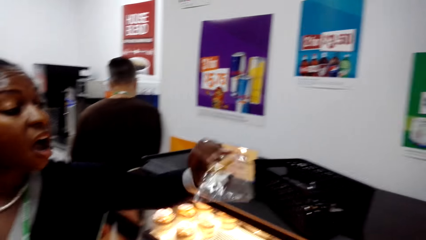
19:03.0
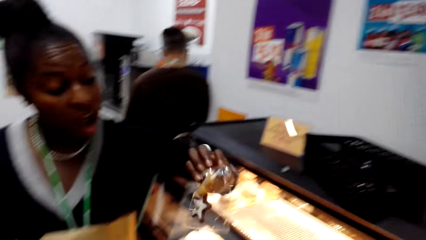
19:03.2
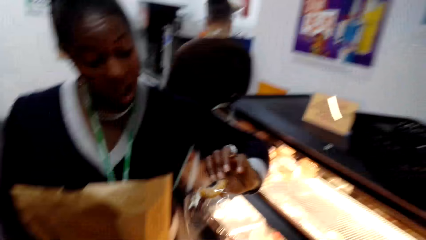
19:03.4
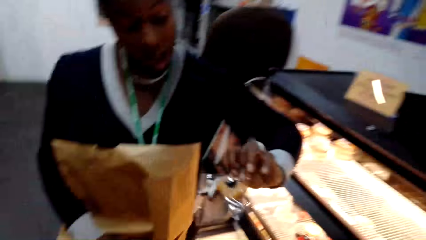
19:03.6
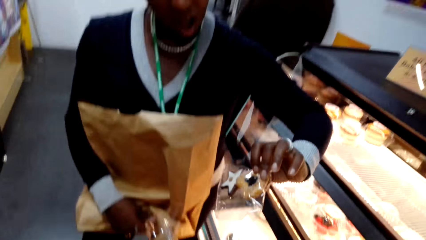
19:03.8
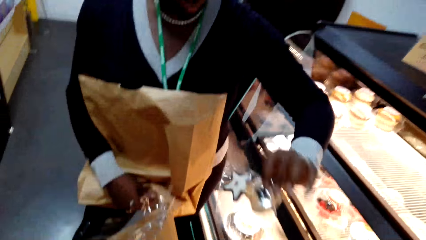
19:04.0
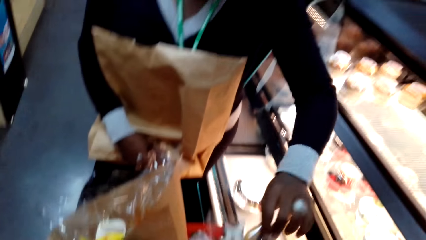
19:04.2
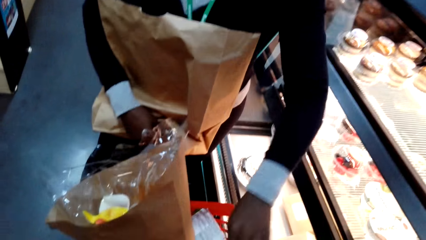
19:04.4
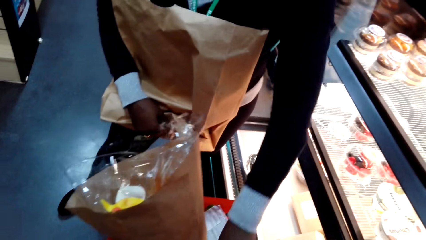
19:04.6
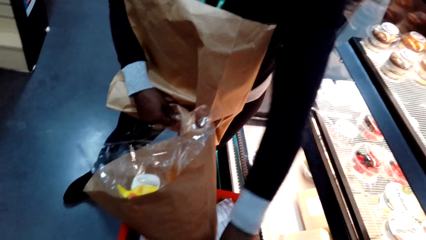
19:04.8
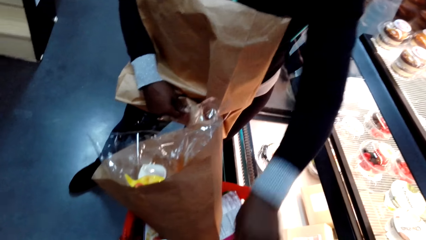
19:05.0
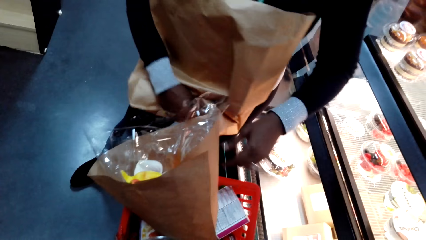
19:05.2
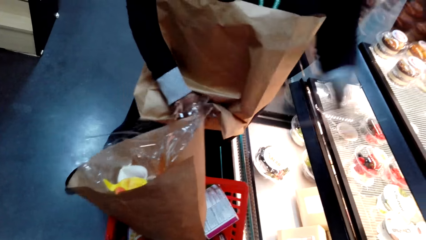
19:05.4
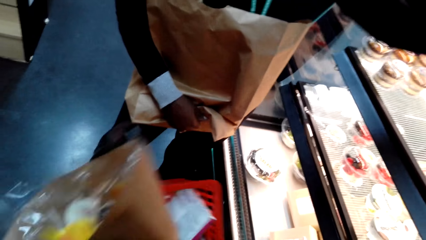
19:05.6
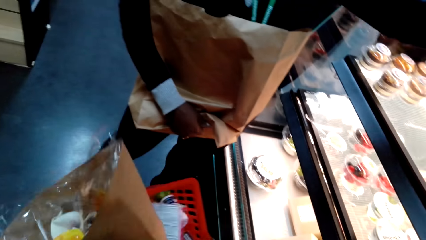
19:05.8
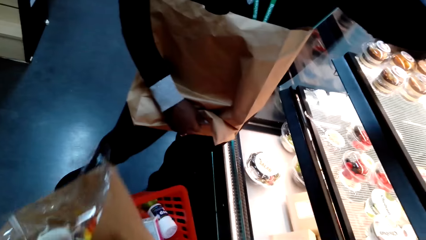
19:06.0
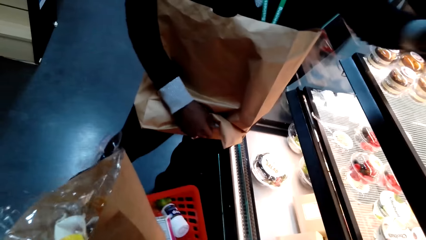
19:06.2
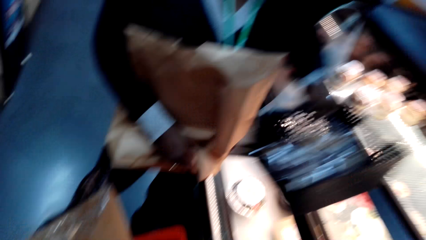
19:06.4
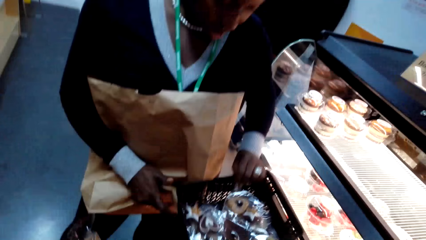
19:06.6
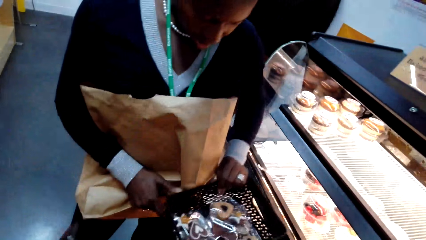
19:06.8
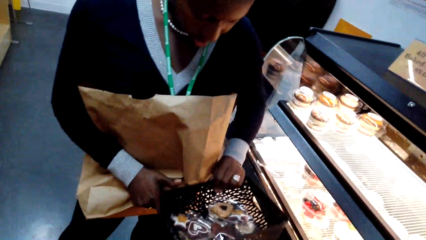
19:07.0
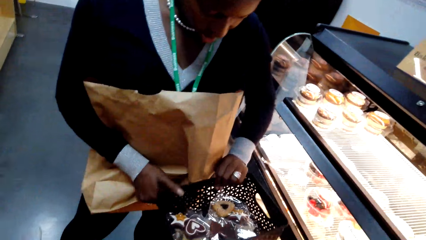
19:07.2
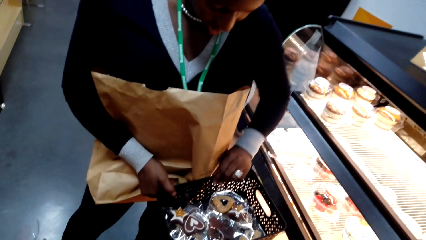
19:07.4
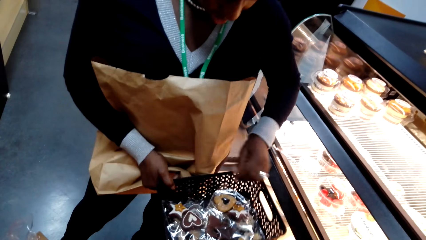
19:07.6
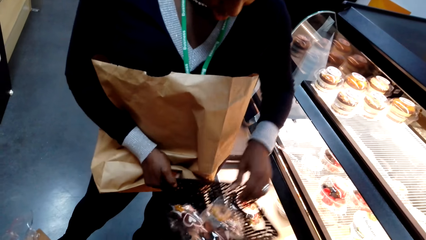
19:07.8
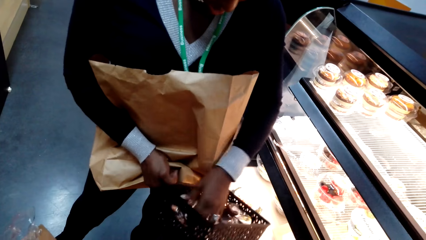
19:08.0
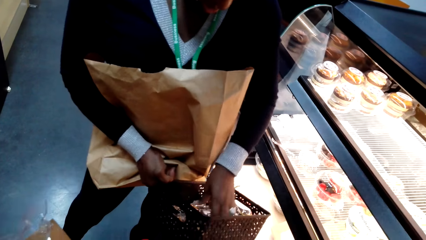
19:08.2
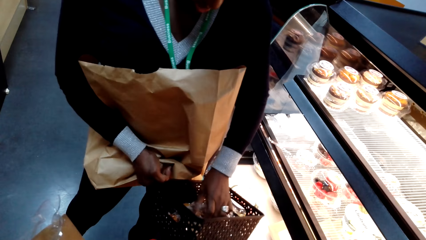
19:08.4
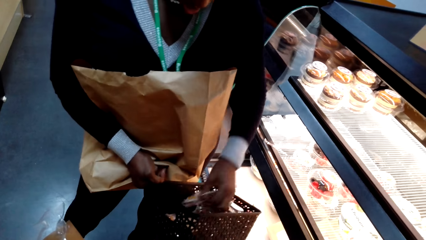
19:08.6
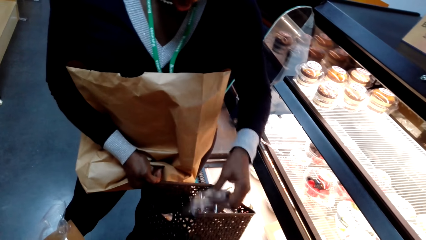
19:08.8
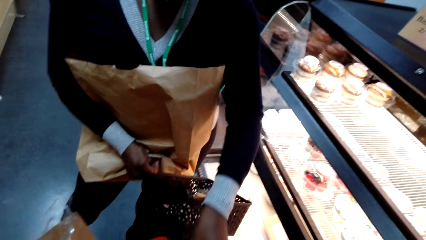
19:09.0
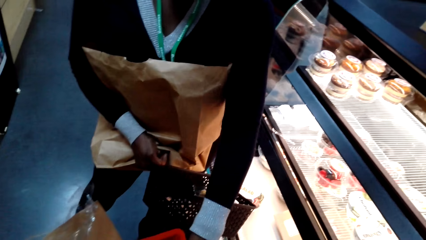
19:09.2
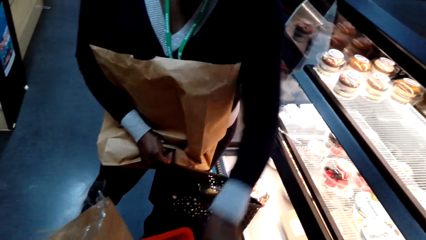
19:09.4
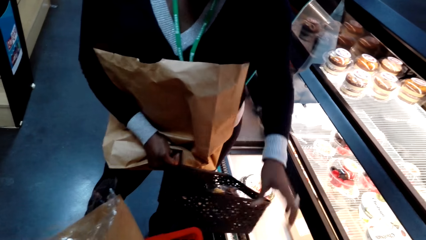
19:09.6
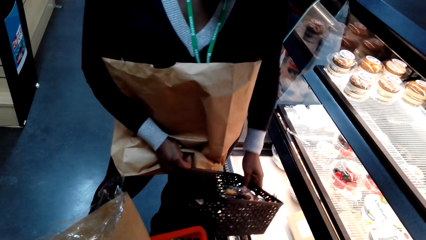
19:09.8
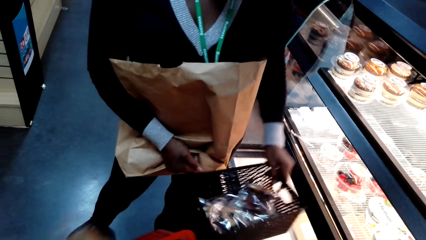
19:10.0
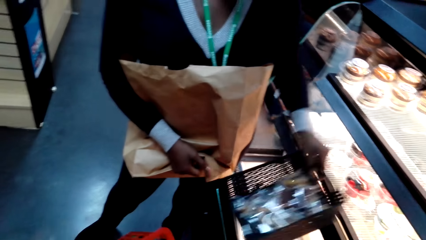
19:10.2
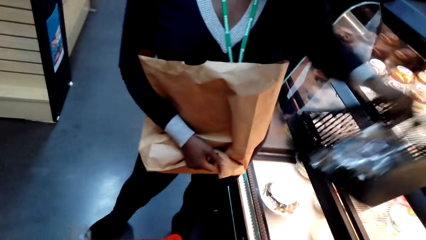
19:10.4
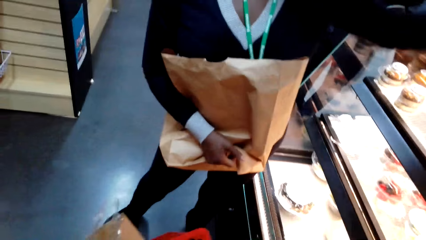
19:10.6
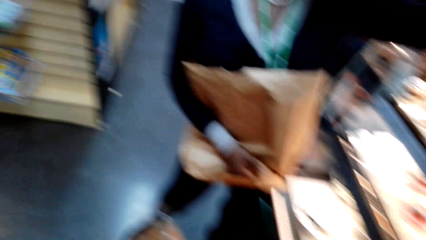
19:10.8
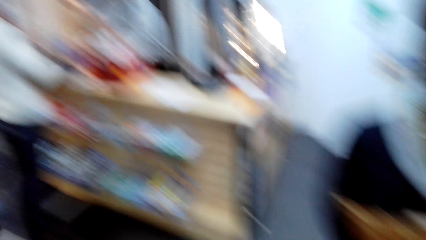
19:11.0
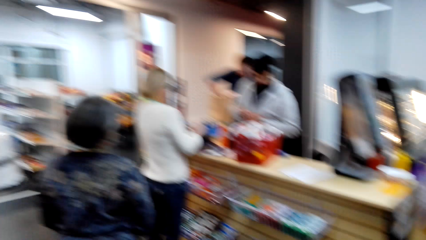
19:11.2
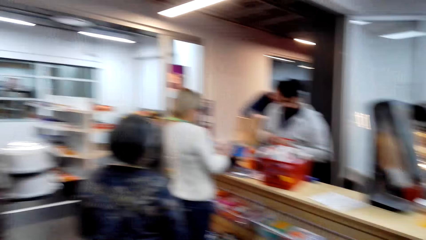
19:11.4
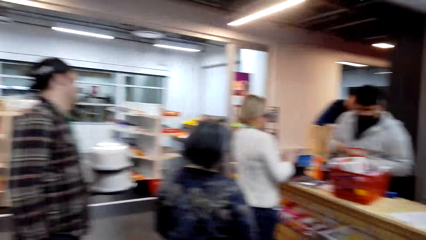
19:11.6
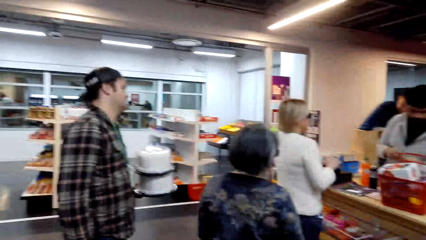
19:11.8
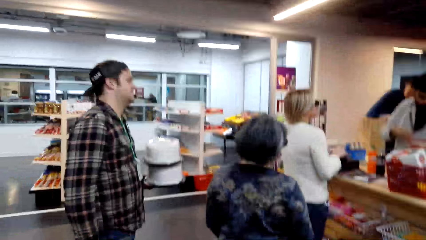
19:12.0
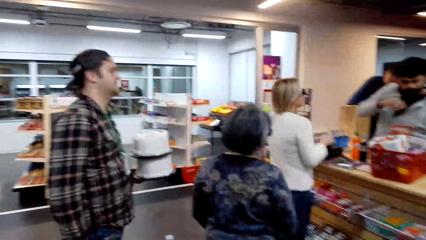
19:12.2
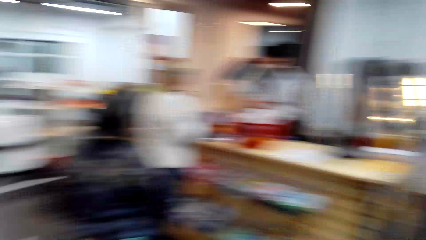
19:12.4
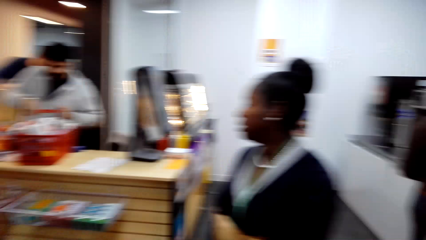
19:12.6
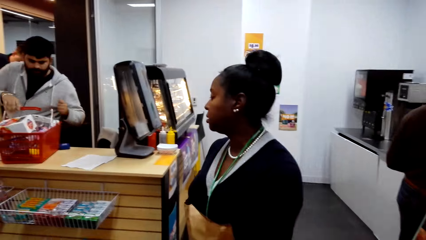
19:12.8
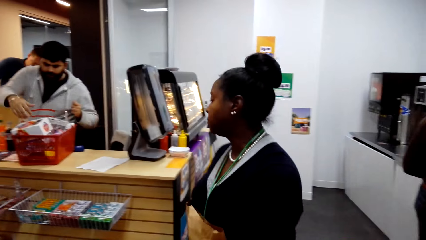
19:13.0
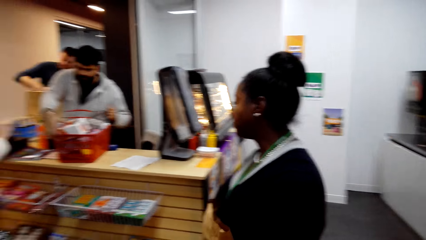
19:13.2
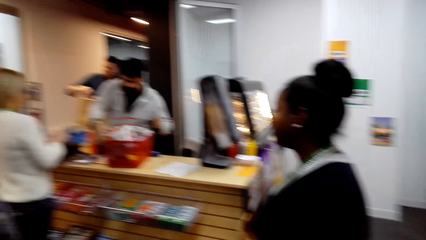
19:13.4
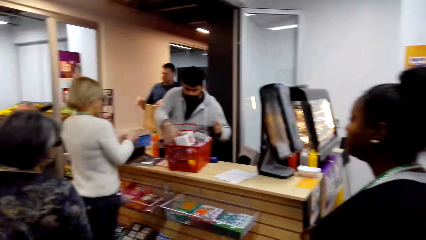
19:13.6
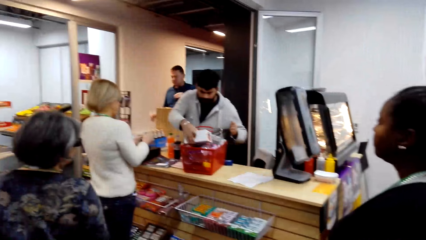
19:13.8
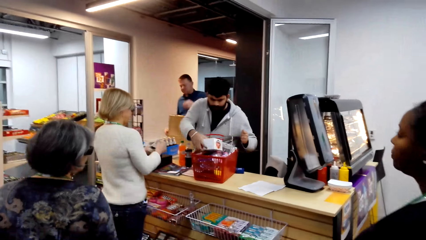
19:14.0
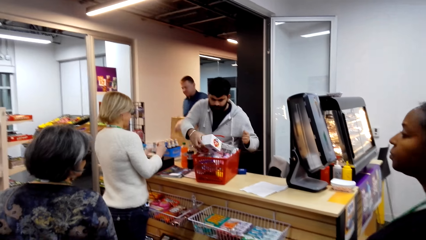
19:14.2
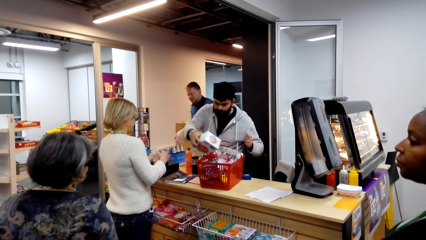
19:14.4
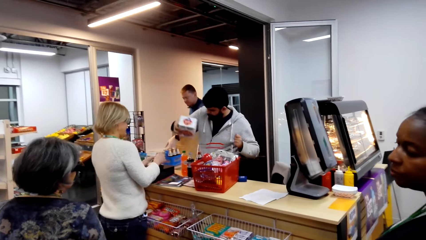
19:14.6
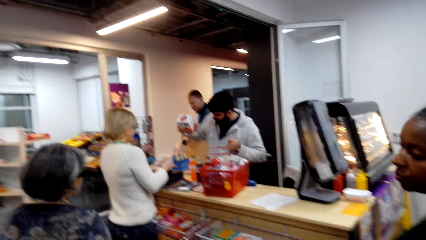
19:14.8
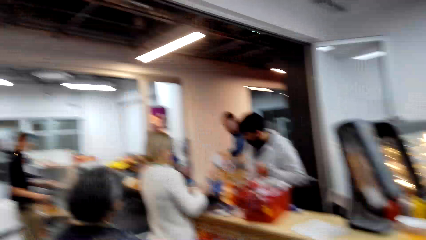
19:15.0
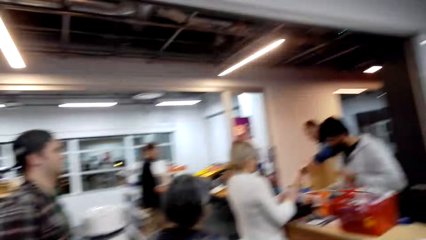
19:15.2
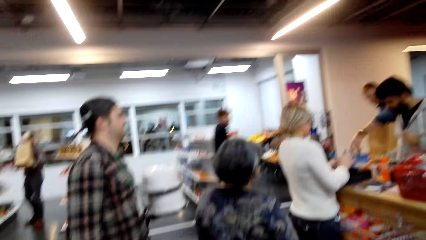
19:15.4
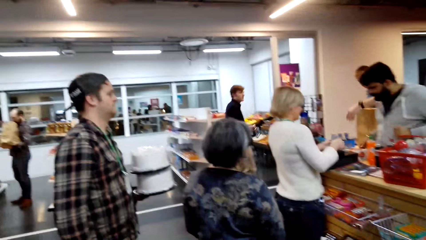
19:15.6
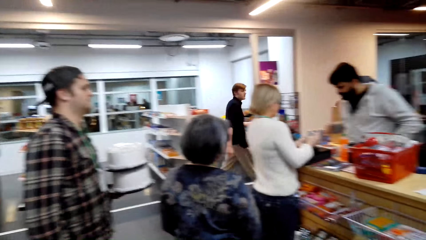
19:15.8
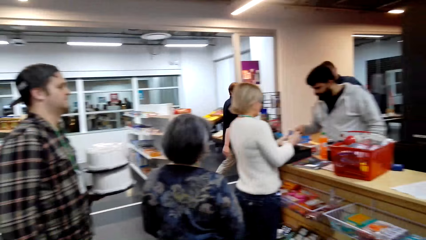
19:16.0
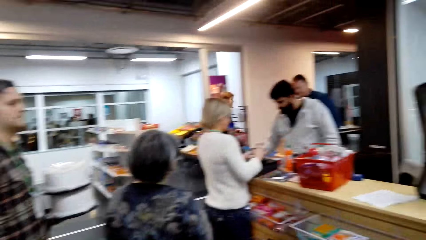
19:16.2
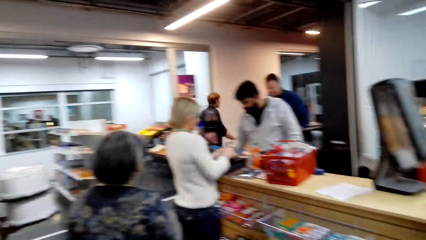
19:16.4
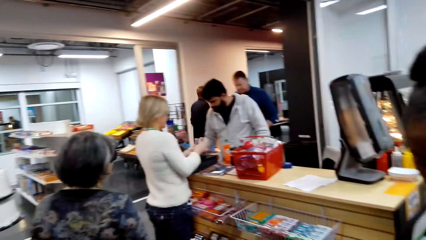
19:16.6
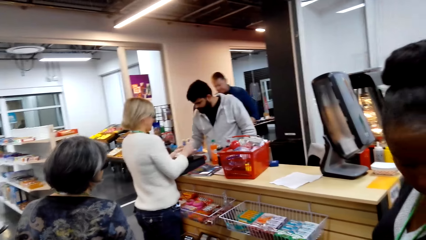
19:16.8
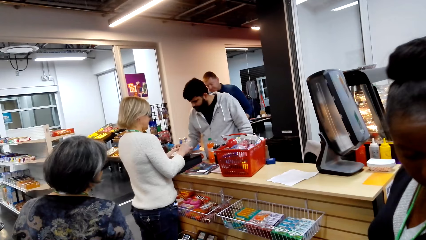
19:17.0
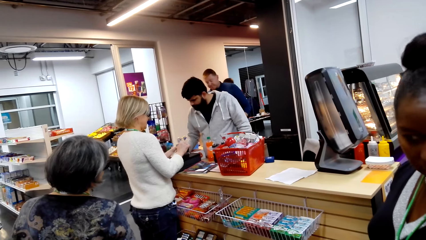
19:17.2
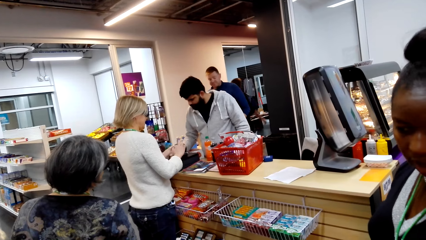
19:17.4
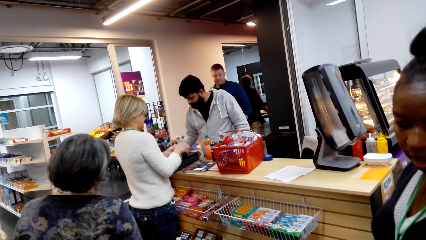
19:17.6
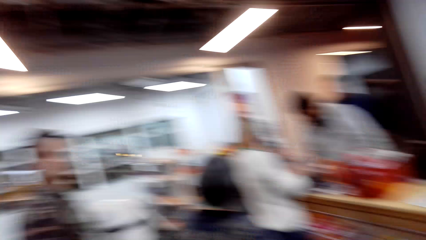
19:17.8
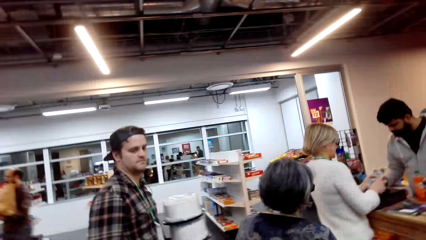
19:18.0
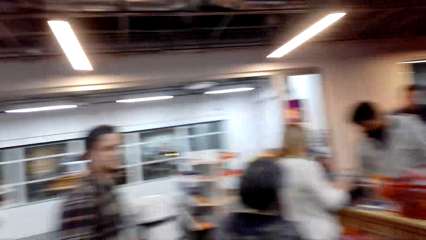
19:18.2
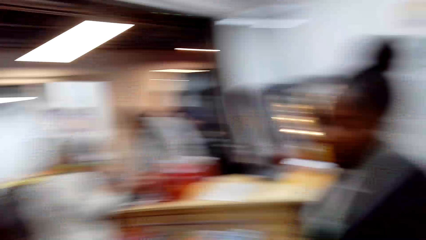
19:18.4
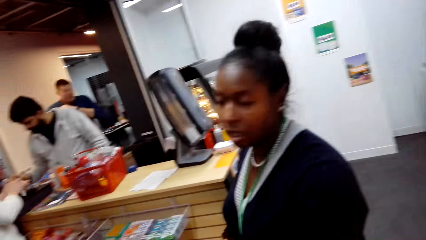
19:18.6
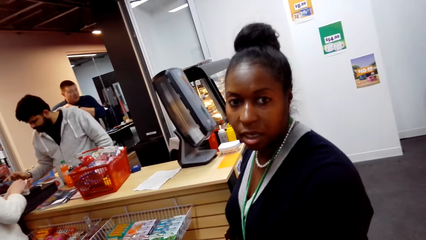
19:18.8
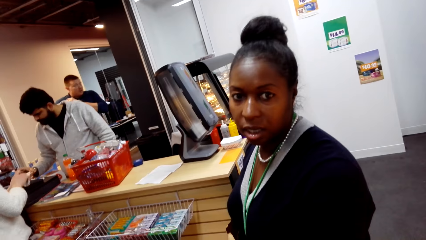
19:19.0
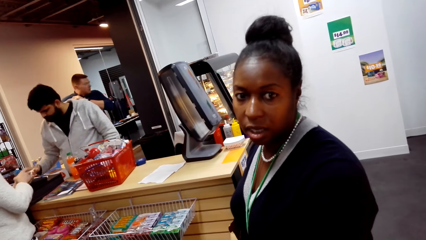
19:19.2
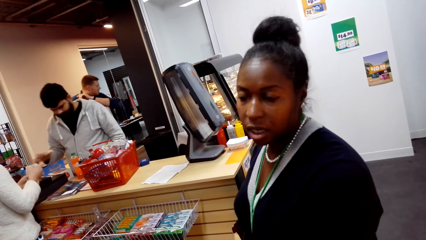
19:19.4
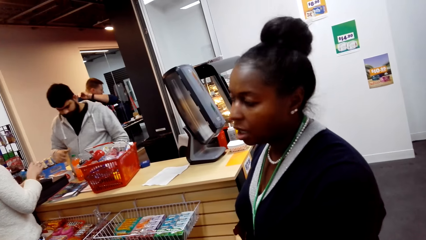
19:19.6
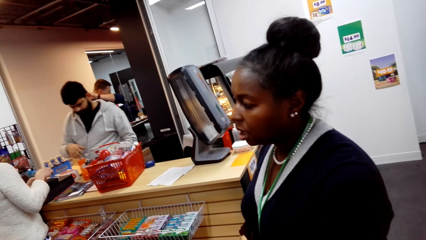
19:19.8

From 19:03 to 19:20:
The camera wearer looks around. A lady puts the sachet in the basket, takes the basket on the glass shelf, picks the sachet in the basket and puts the sachet in the basket. The camera wearer puts the basket on the glass shelf. The lady puts the basket on the shelf. The camera wearer looks around. A man puts something in the bag. The lady stands in the store. The camera wearer stands in the store. Another man picks something. The first lady walks around. Another lady counts money. The first man picks something. Another man walks around. The camera wearer looks around. The second man operates the point of sale system.
